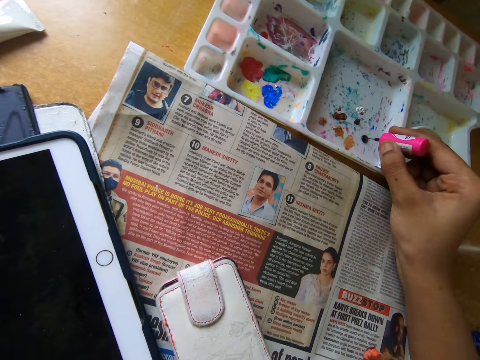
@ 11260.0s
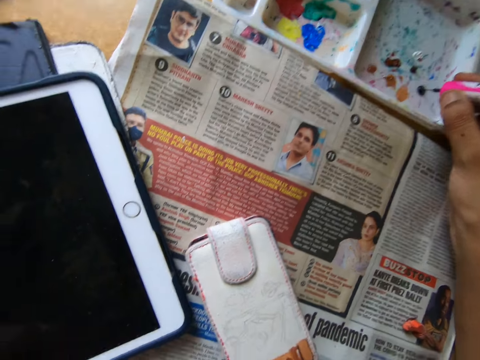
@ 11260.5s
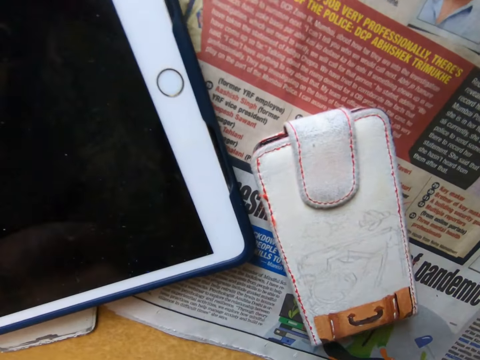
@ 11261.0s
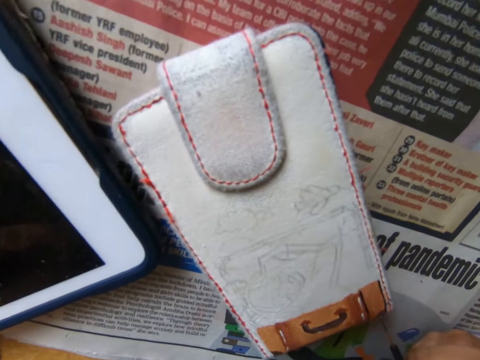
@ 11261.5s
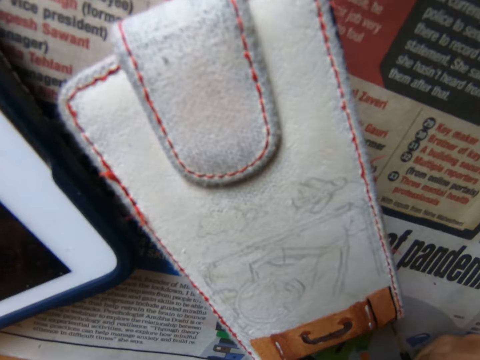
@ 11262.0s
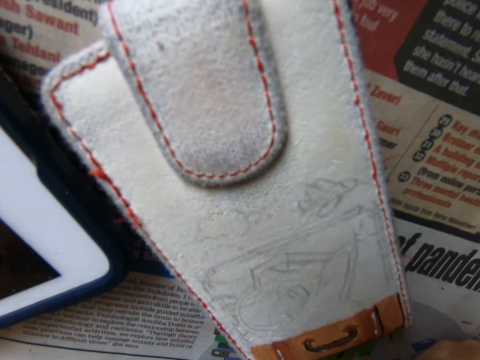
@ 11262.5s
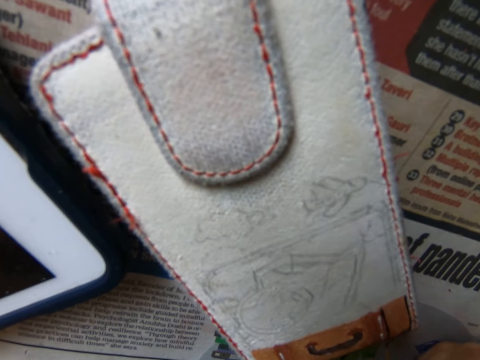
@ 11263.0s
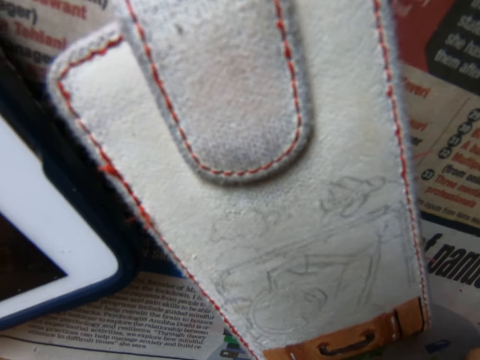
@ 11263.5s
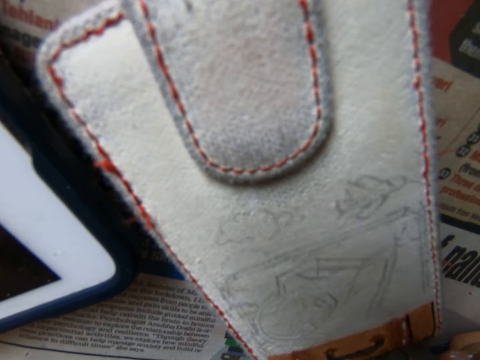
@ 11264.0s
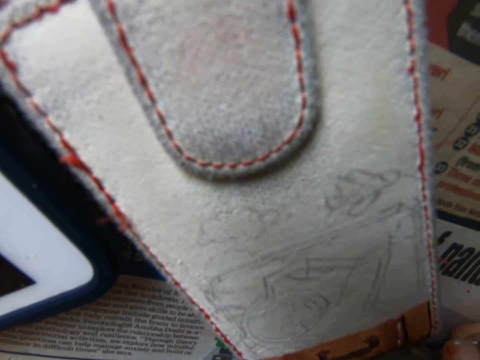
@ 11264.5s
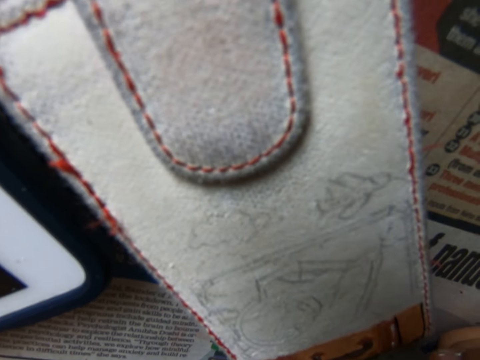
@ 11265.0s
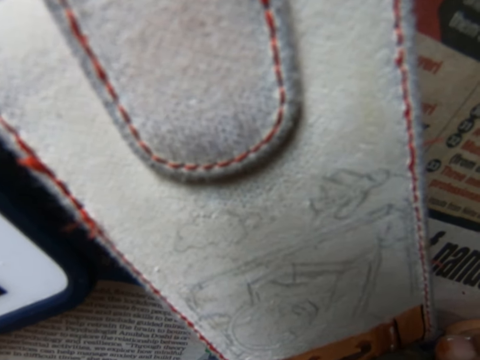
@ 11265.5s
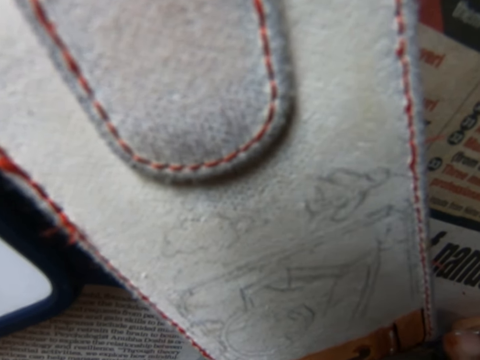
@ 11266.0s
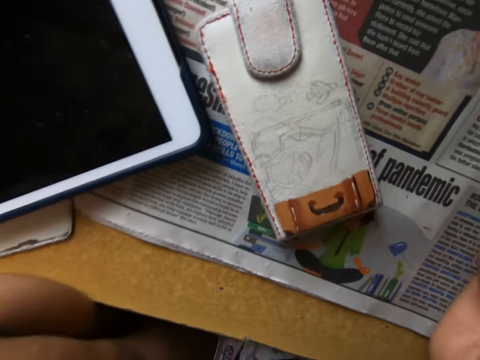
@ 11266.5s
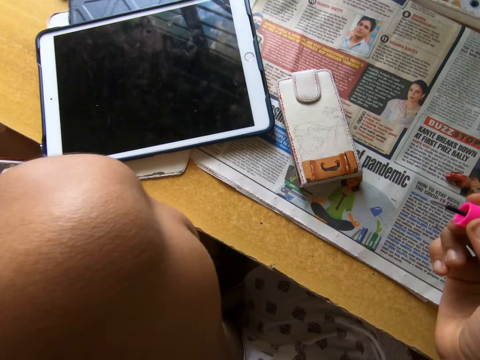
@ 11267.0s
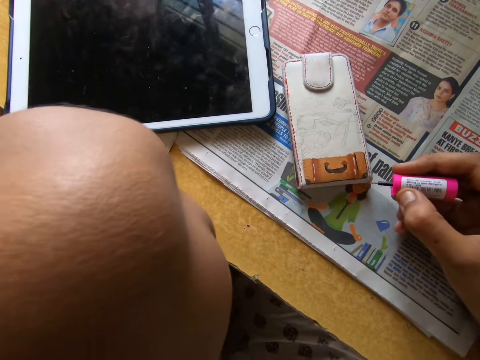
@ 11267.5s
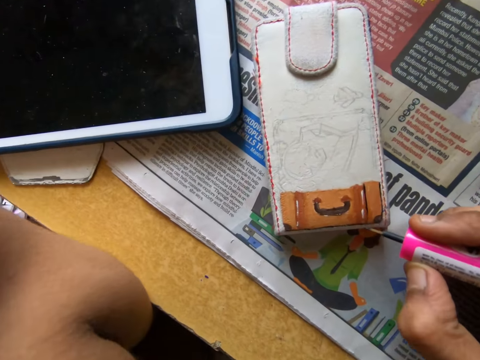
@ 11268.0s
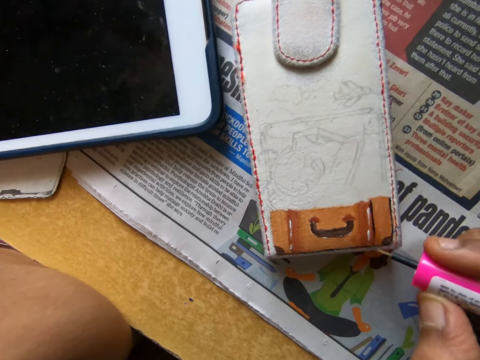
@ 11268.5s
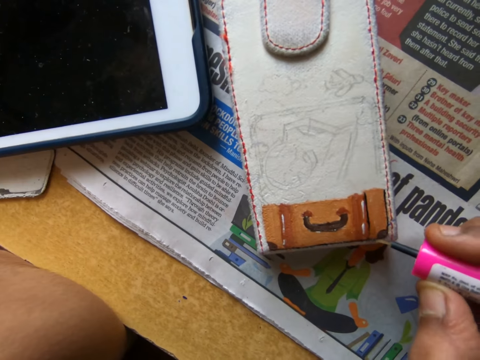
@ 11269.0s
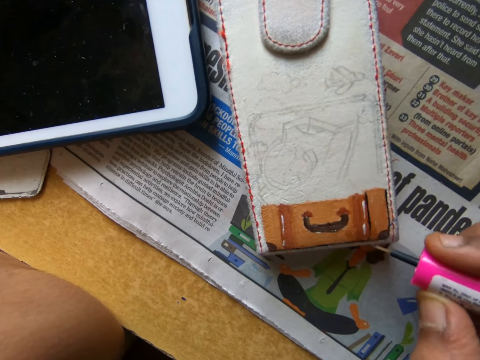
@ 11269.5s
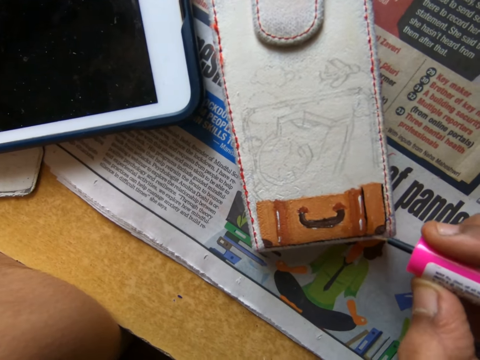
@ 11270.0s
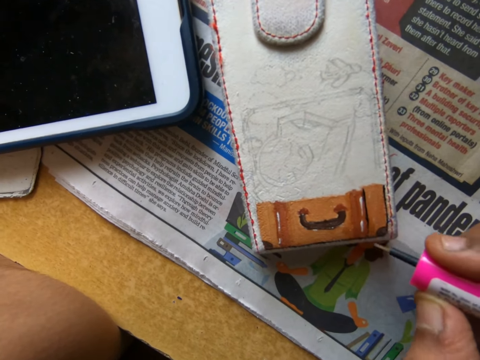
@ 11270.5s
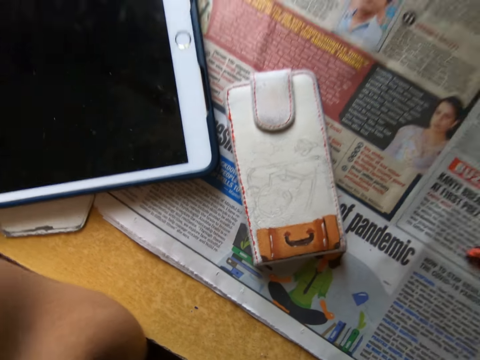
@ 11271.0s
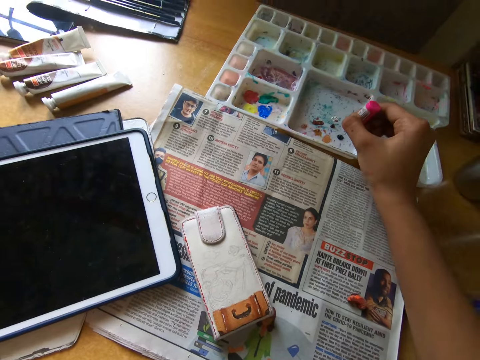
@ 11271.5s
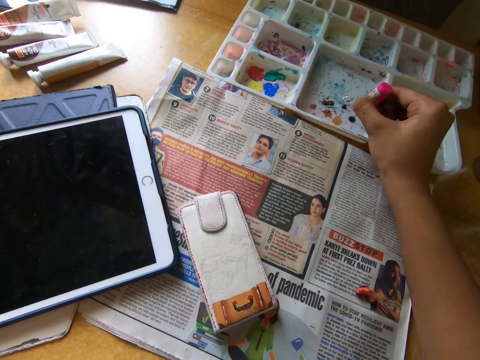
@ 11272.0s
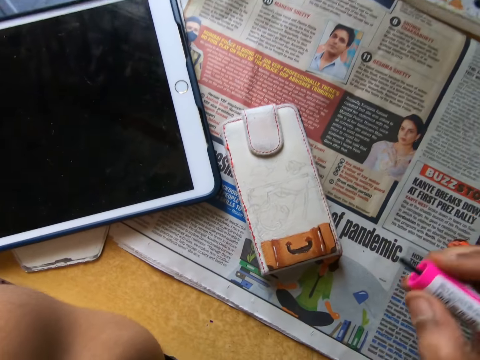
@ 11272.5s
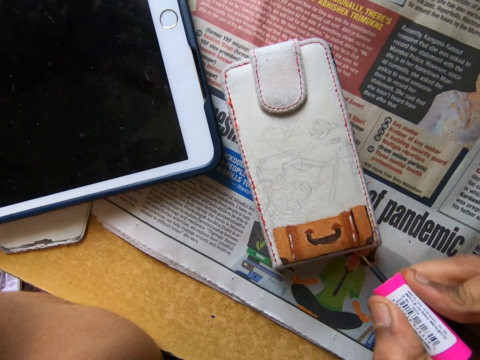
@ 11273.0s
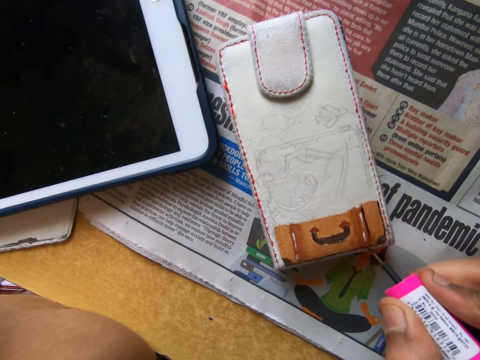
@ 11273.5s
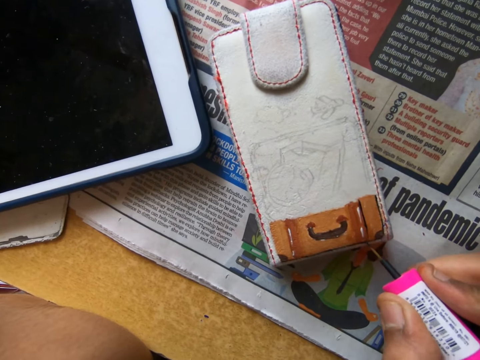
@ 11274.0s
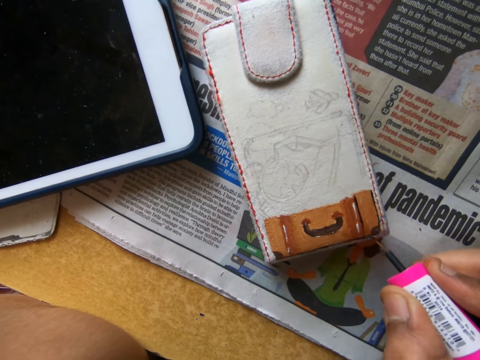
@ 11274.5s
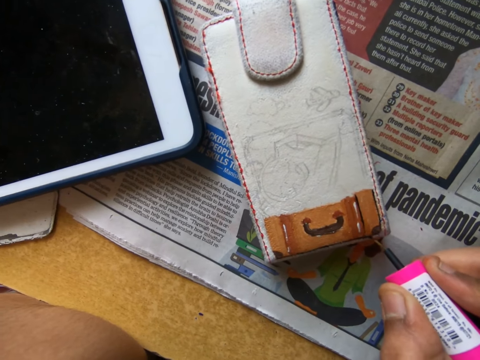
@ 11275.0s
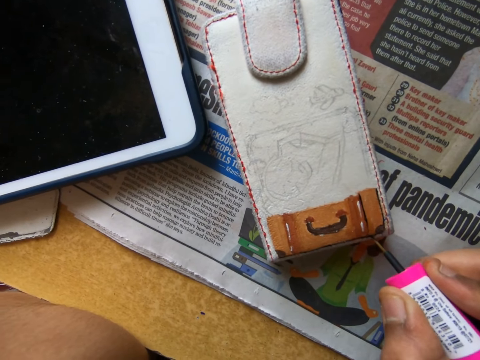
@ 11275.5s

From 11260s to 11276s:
The camera wearer dips the nail polish brush in the paint. They paint something with the nail polish brush. They move around. They paint something with the nail polish brush. They move around. They dip the nail polish brush in the paint. They paint something with the nail polish brush.

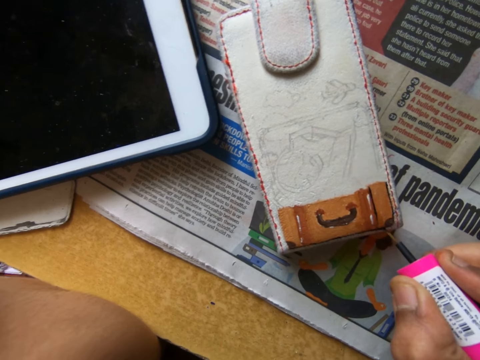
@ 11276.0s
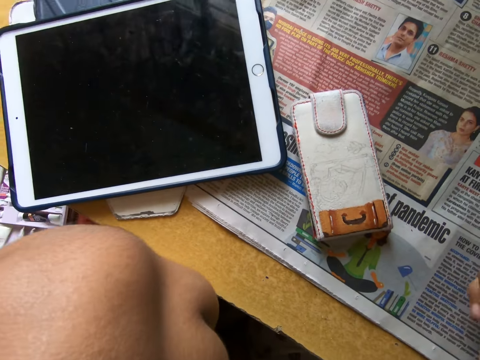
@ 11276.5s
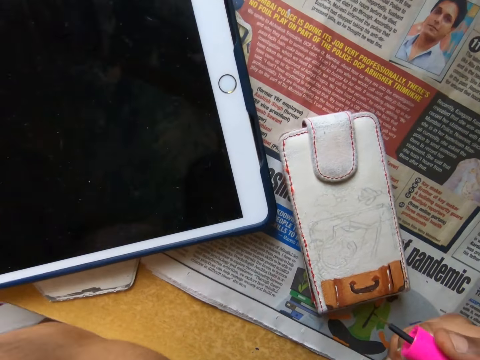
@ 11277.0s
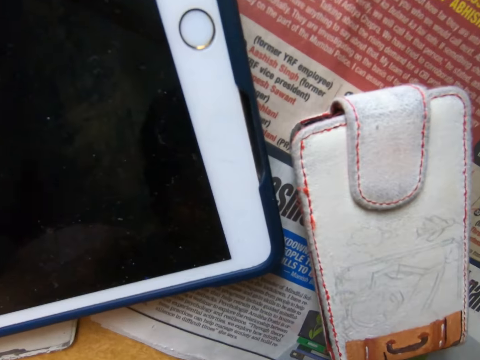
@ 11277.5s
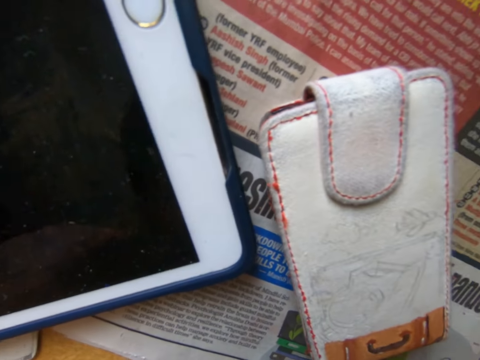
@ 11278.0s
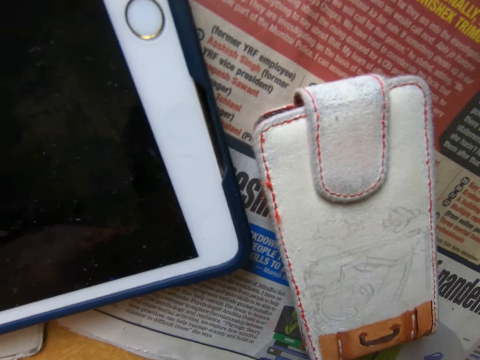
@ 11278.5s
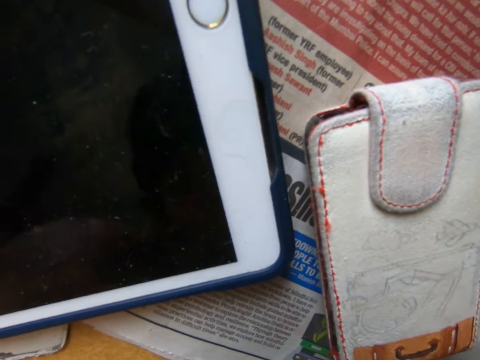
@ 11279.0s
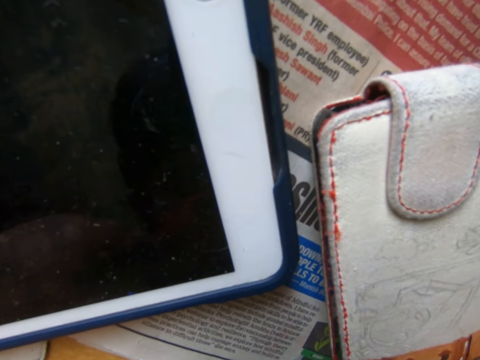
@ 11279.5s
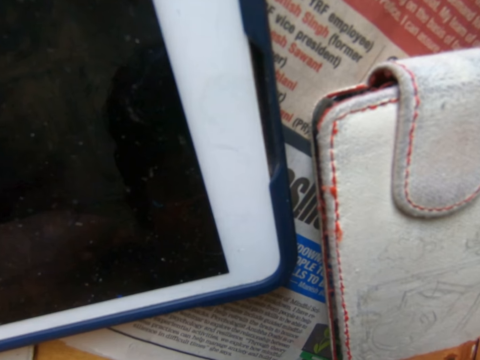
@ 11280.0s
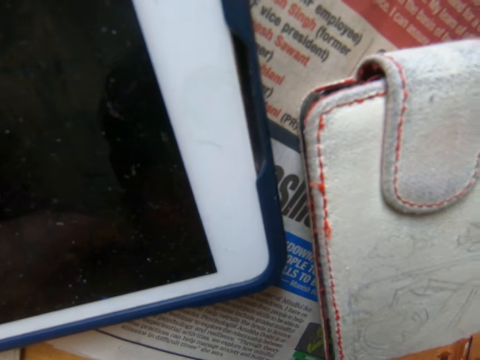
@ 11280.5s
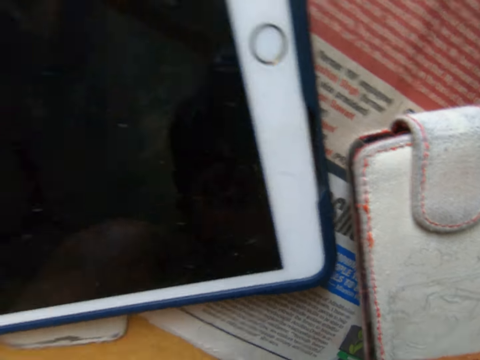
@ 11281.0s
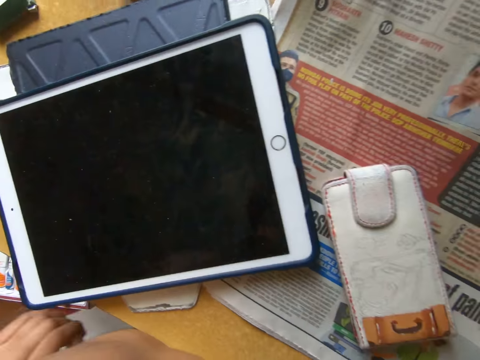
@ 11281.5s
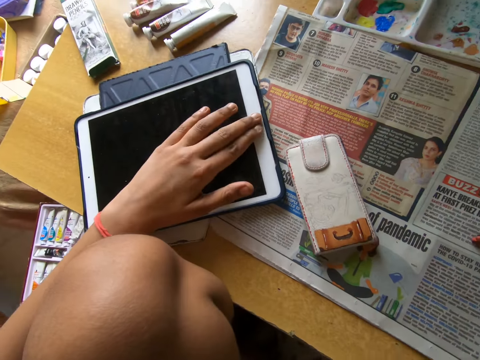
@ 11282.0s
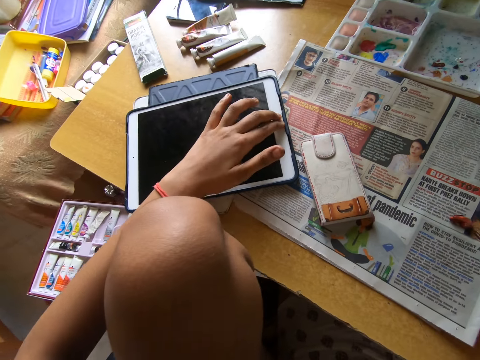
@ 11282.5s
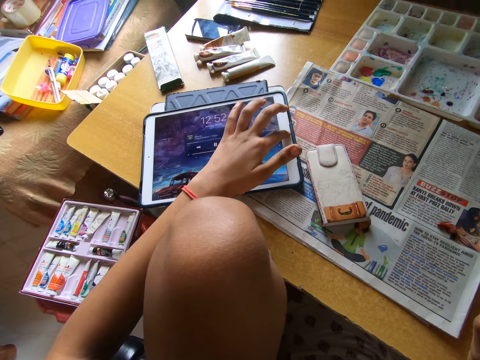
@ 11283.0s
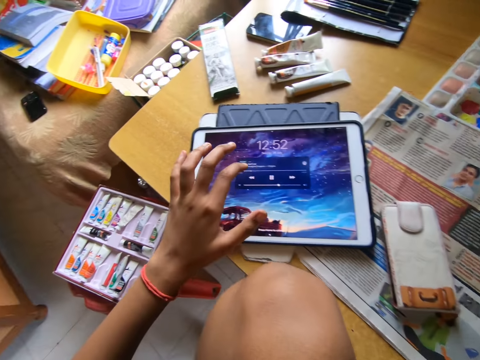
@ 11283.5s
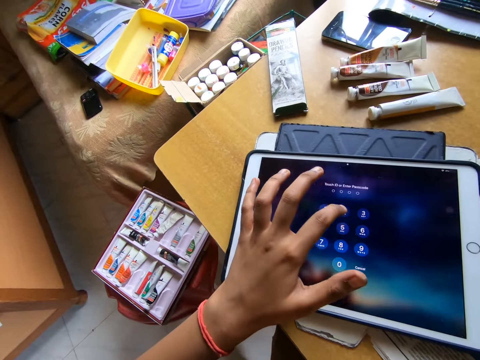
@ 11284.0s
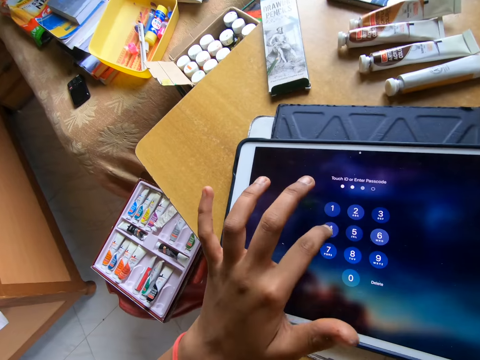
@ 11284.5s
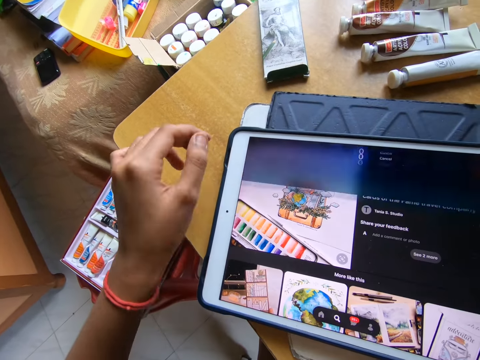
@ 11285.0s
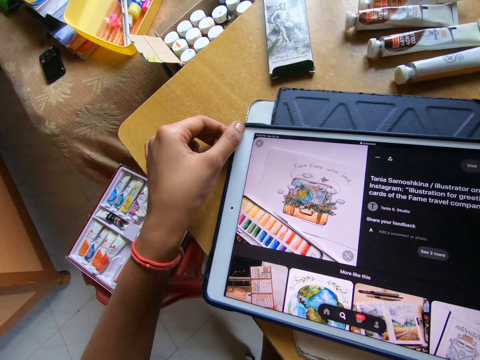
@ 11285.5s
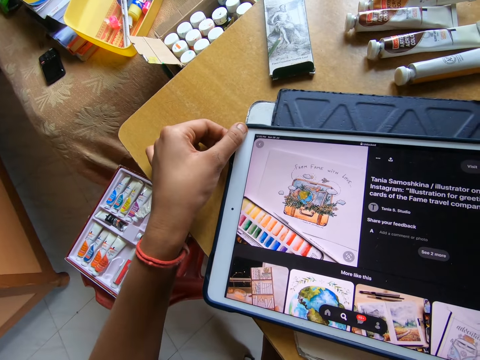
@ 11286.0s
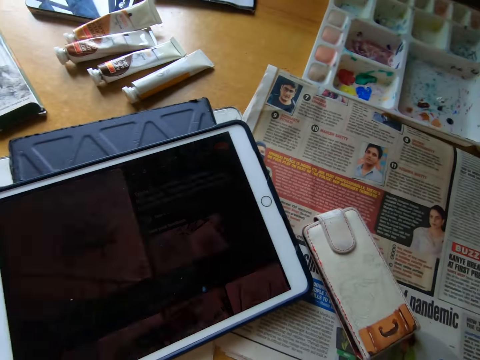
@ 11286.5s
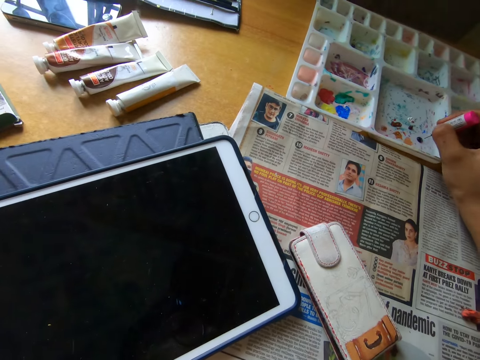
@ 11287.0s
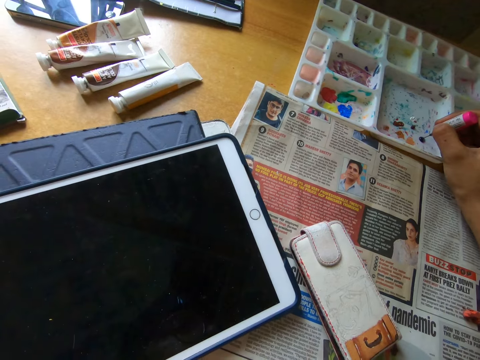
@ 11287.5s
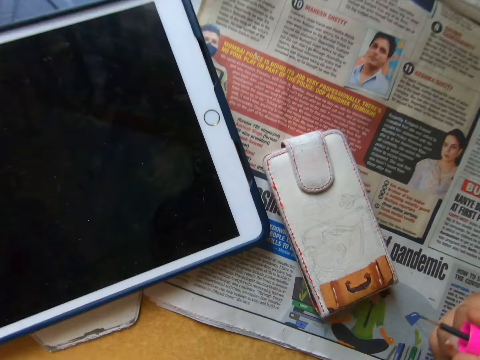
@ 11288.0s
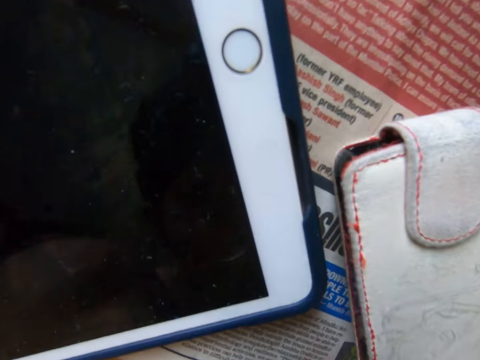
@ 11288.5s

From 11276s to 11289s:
The camera wearer looks around. They paint something with a nail polish brush. They look around. They operate the iPad. They turn the iPad off. They dip the nail polish brush in the paint.
